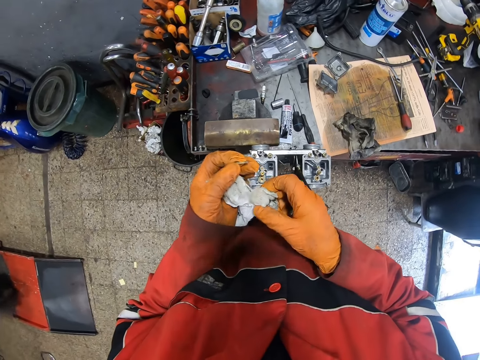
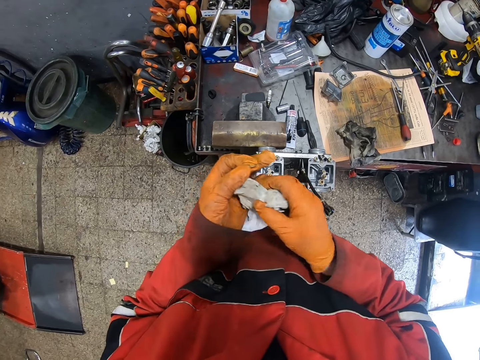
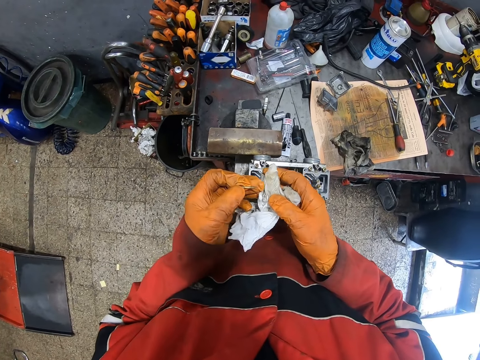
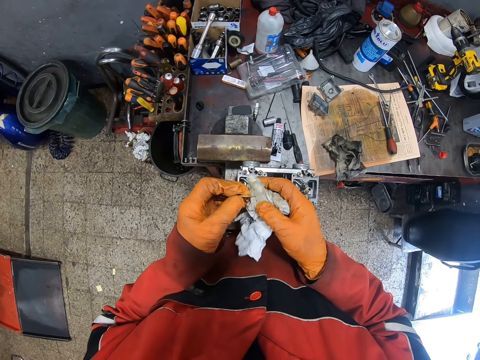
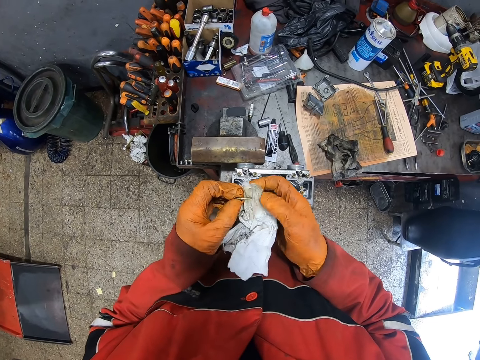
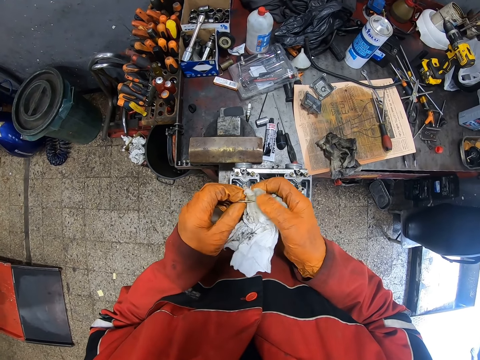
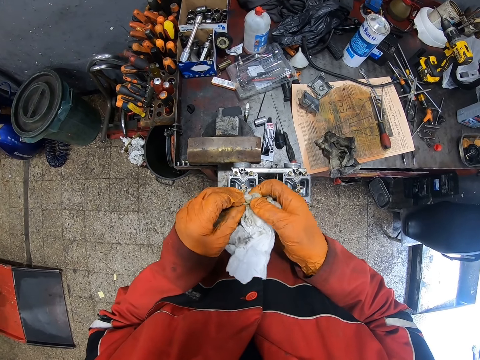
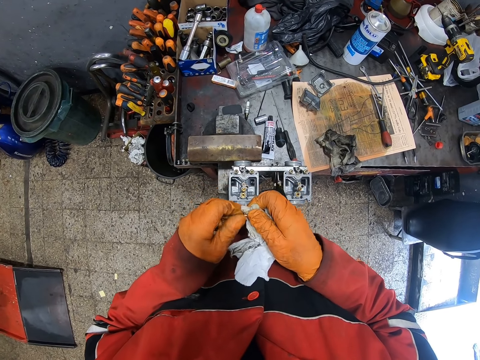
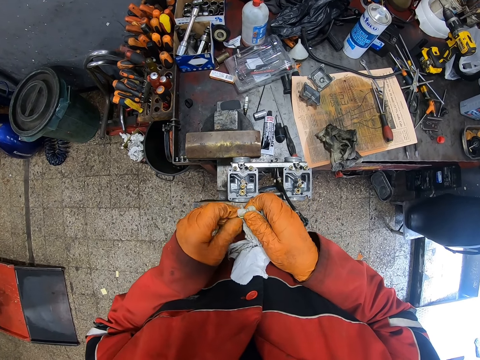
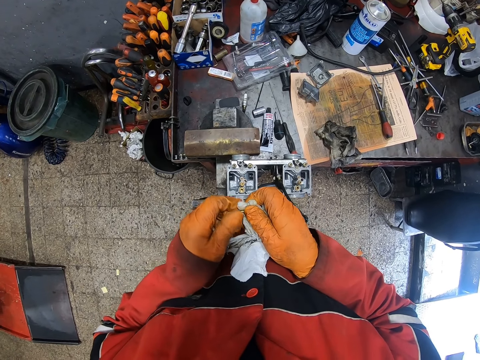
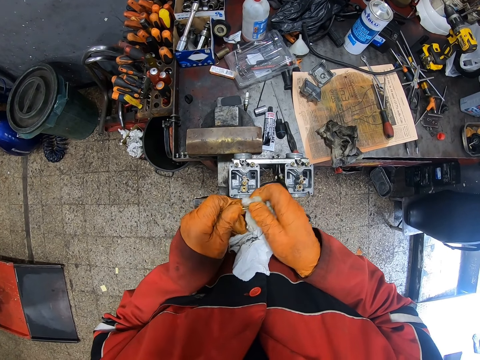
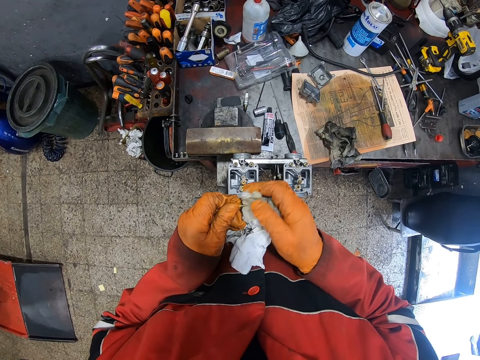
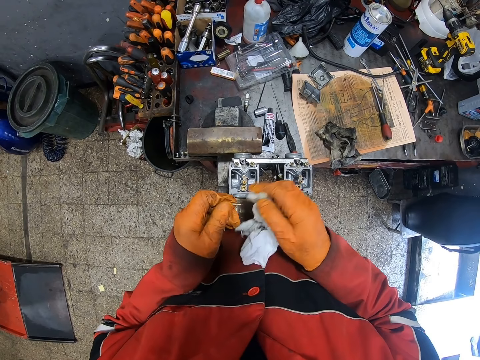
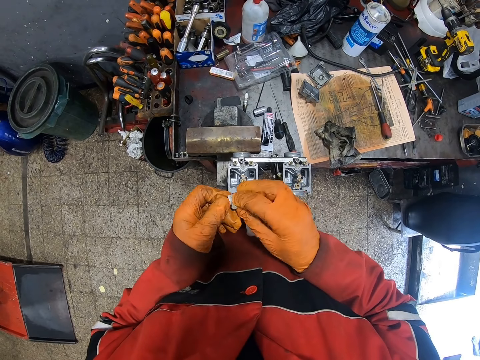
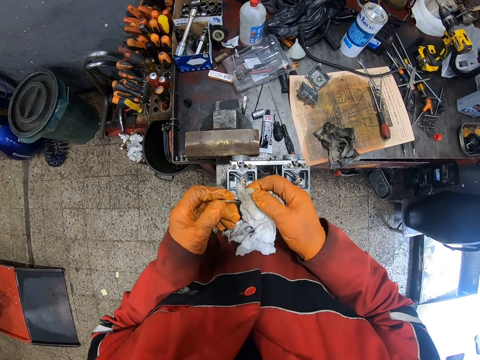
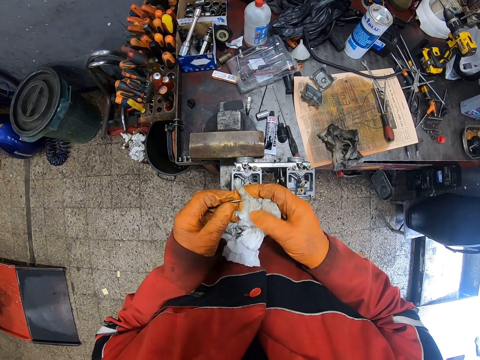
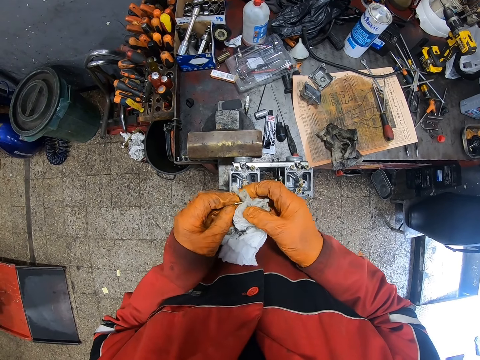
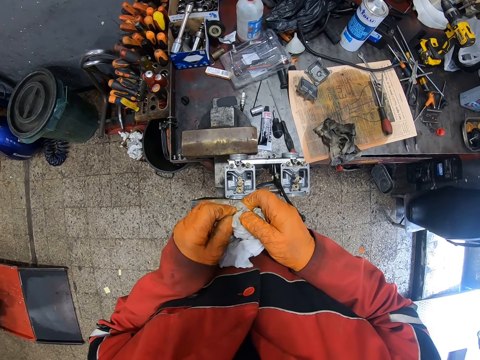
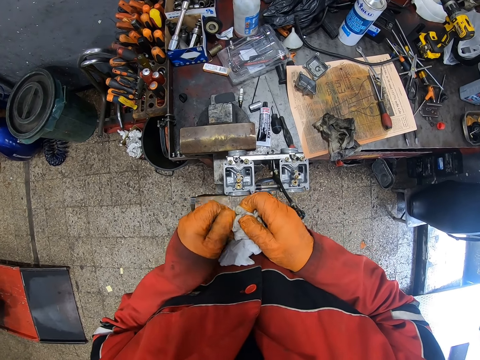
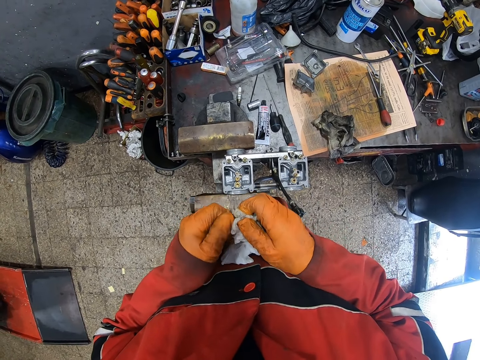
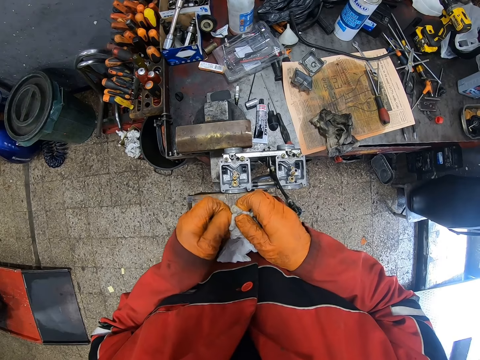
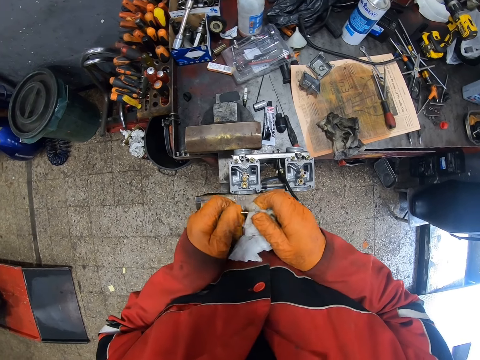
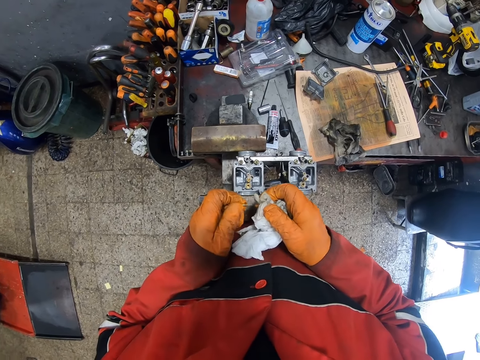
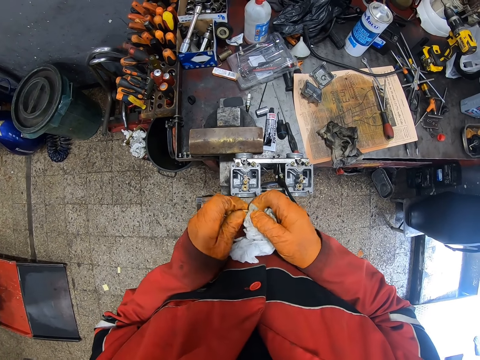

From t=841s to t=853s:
The camera wearer holds a piece of cloth. He transfers a tissue from his gloved left hand to his gloved right hand. He wipes the screw with the tissue on his gloved right hand.

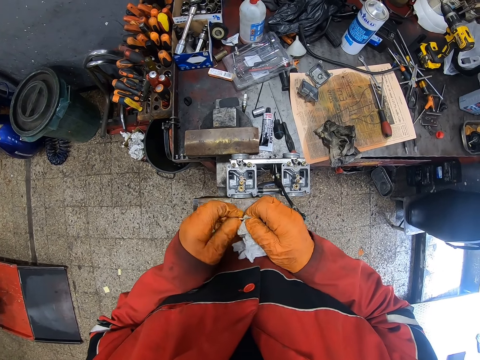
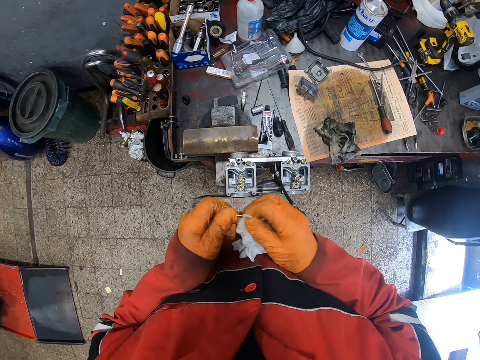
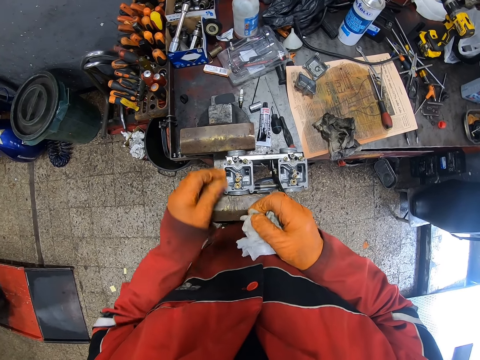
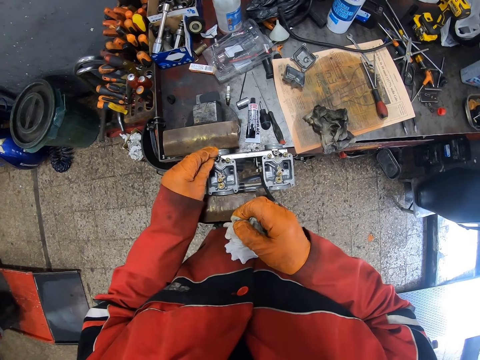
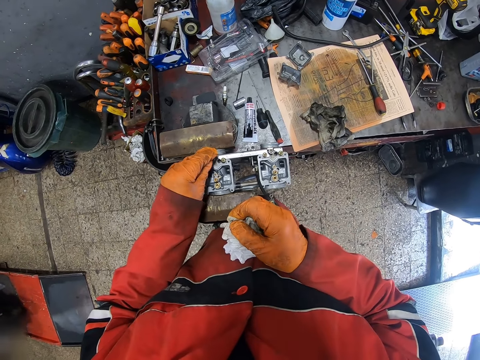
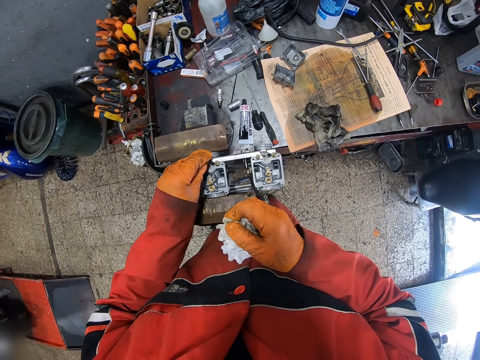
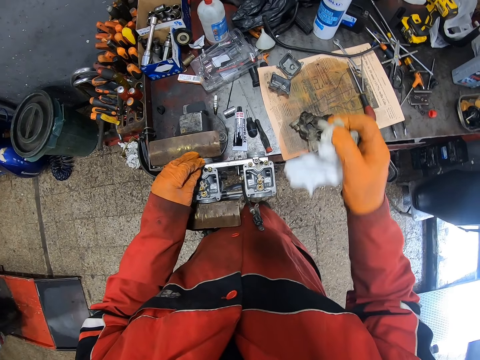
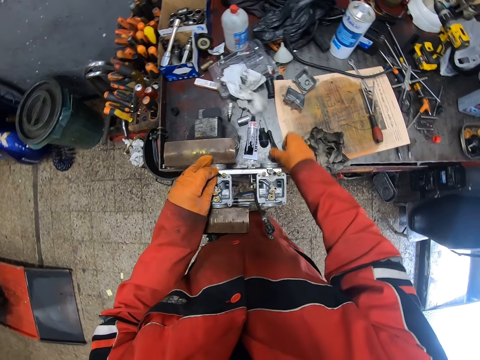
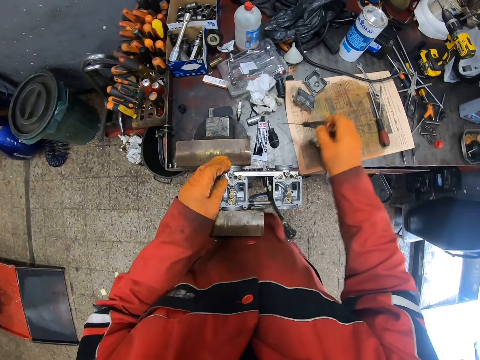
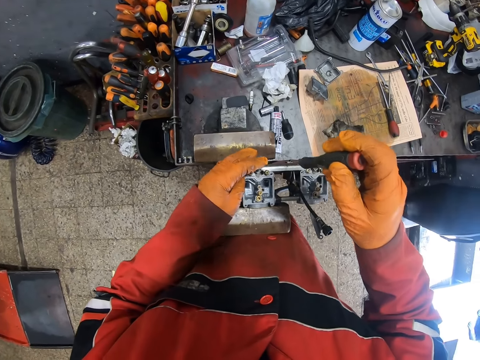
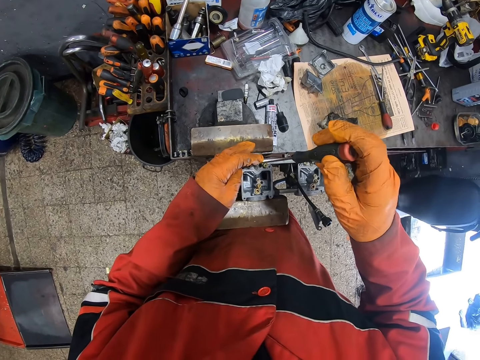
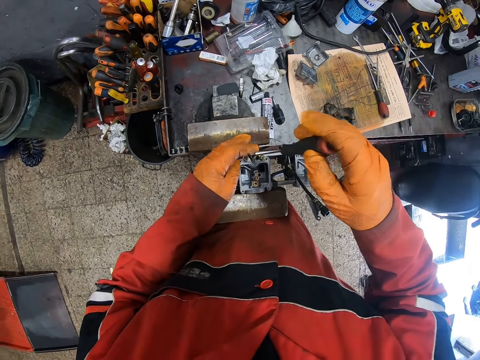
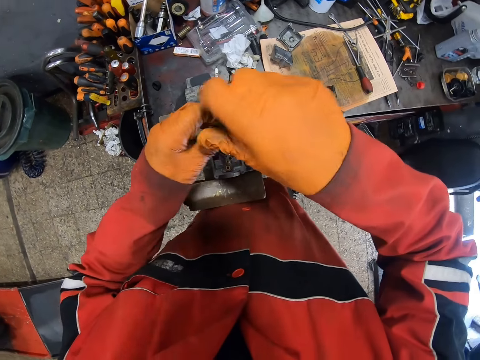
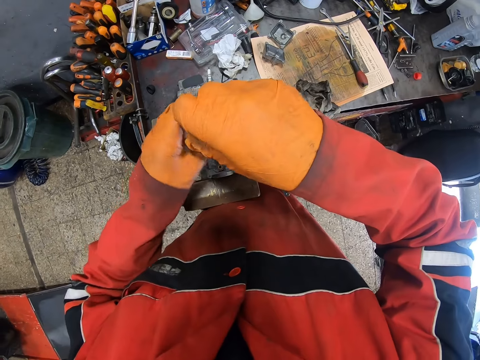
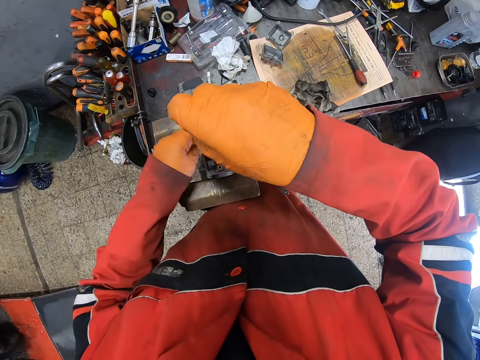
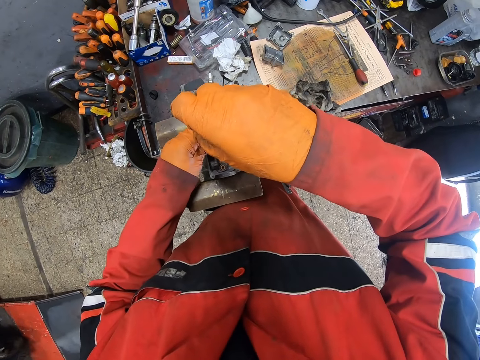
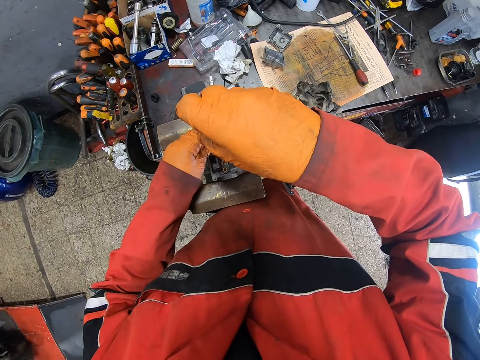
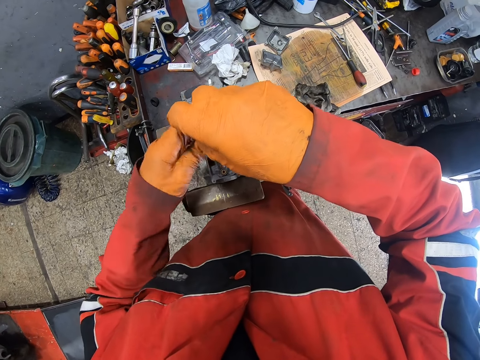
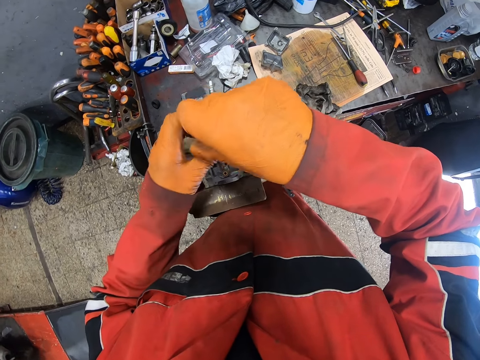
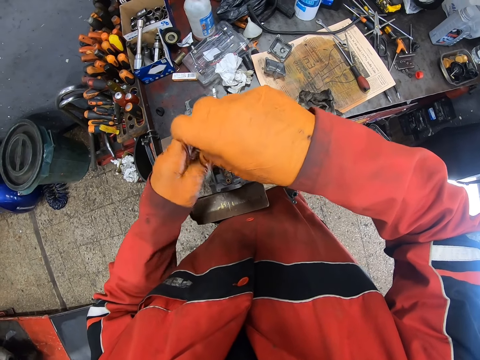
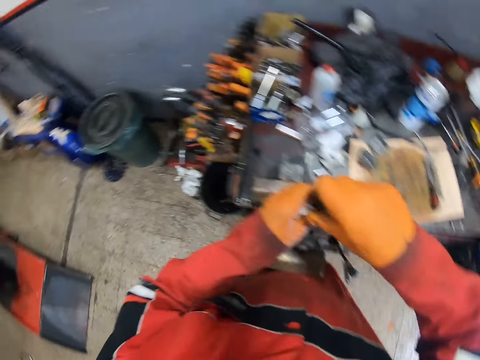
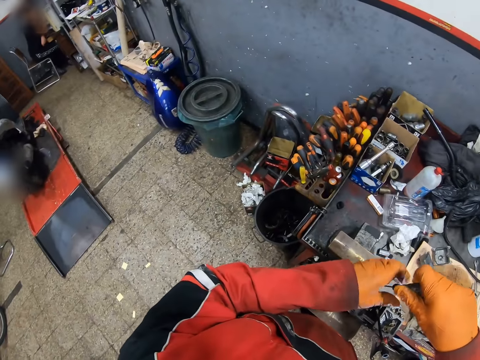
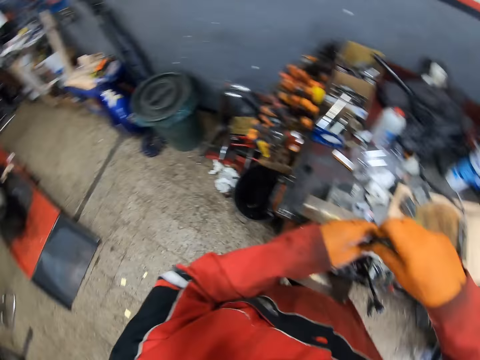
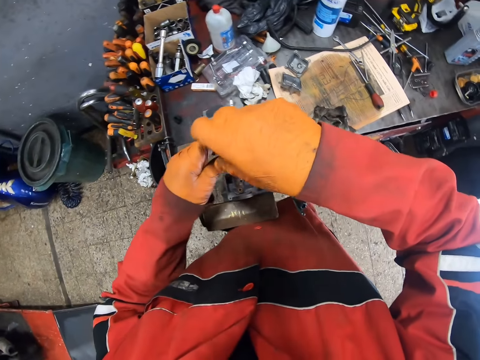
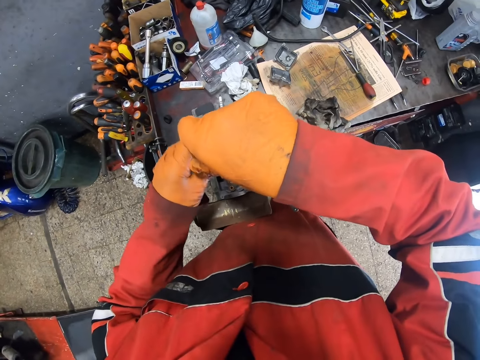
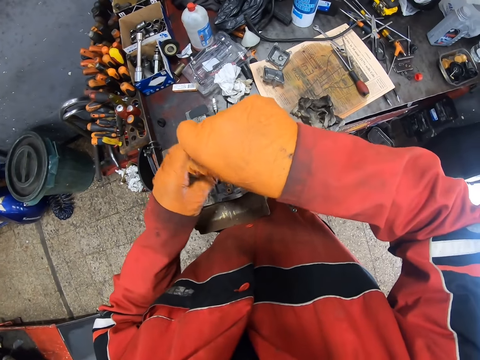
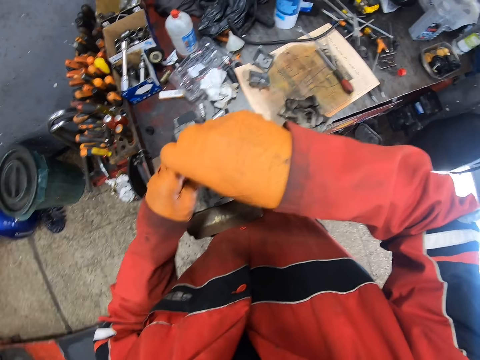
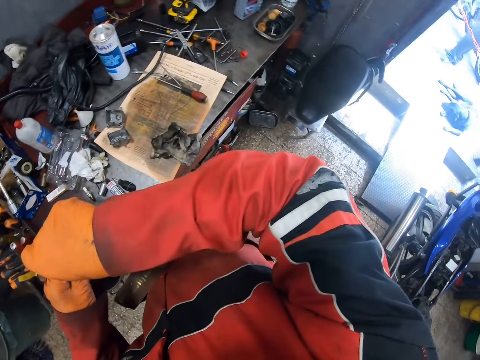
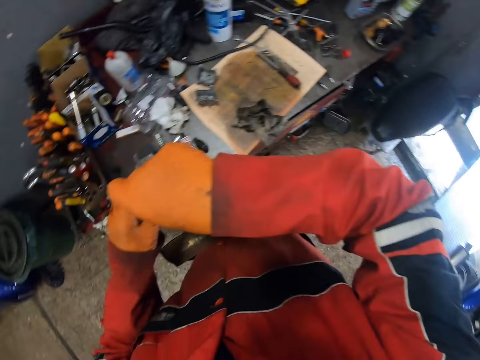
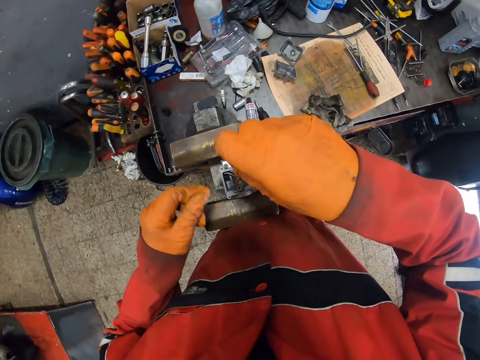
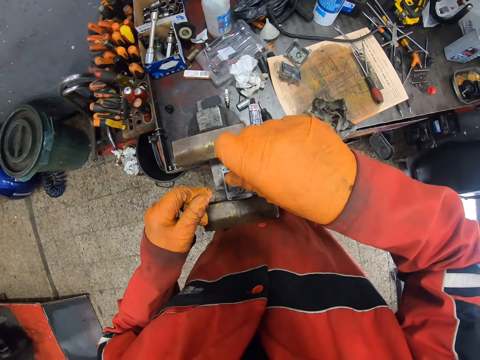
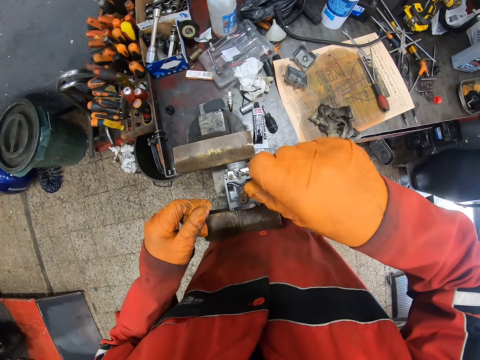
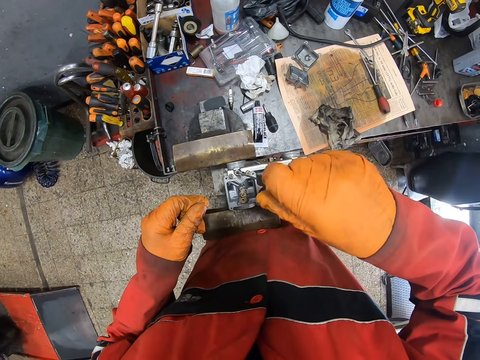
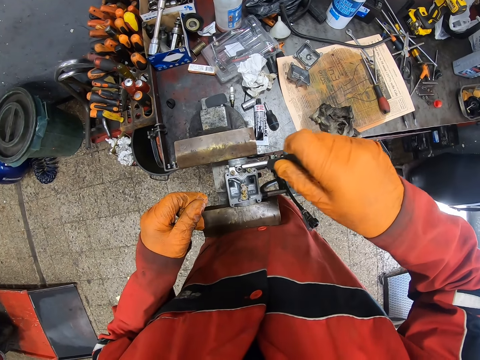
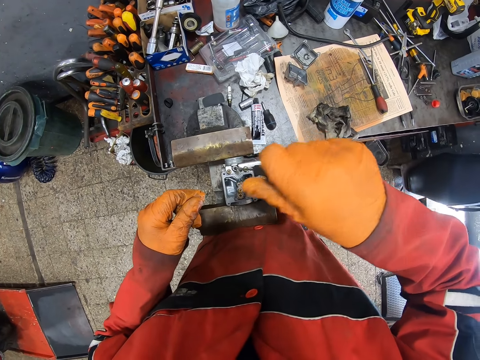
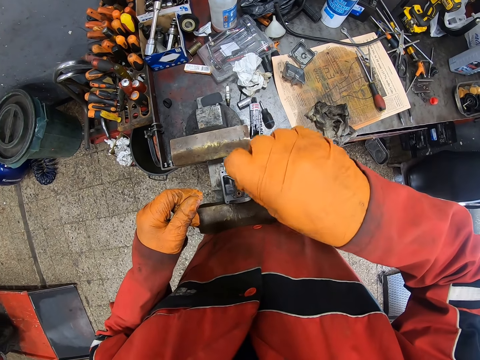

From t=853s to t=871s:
The camera wearer places the screw on a carburetor with his gloved left hand. He drops the tissue on the table with his gloved right hand. He picks up the screwdriver on the table with his gloved right hand. He tightens the screw with the screwdriver in his gloved right hand. He adjusts the screw with his gloved left hand.
